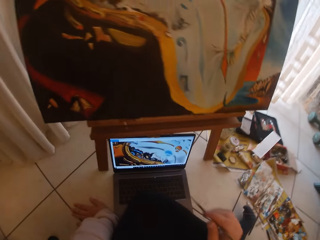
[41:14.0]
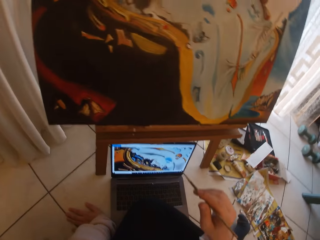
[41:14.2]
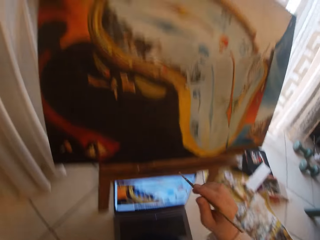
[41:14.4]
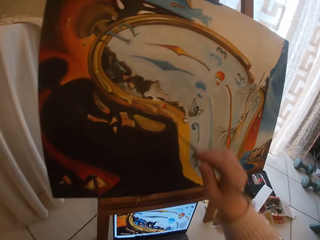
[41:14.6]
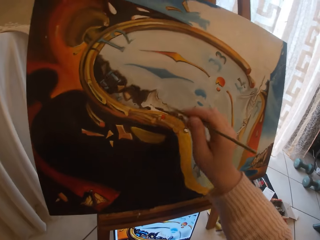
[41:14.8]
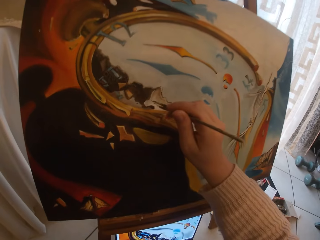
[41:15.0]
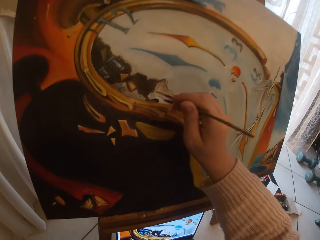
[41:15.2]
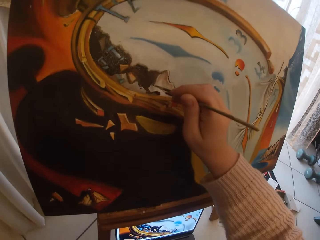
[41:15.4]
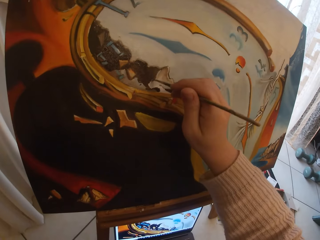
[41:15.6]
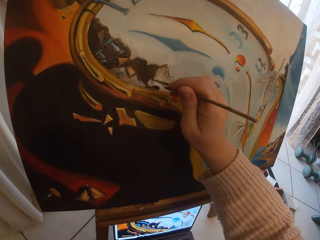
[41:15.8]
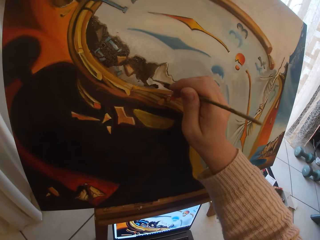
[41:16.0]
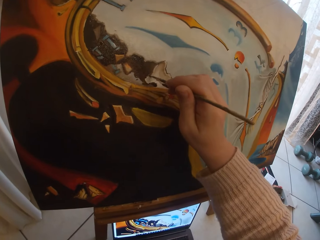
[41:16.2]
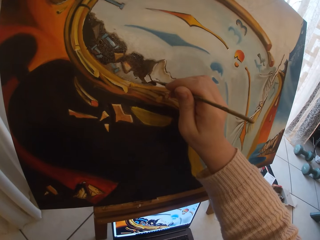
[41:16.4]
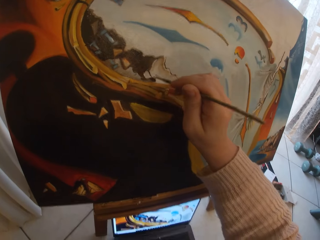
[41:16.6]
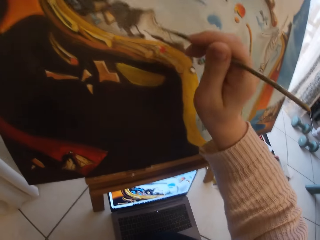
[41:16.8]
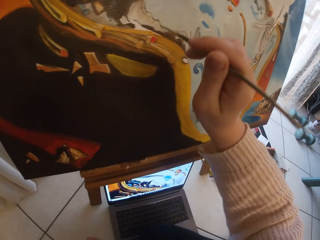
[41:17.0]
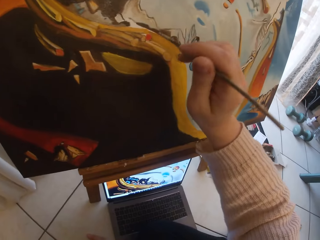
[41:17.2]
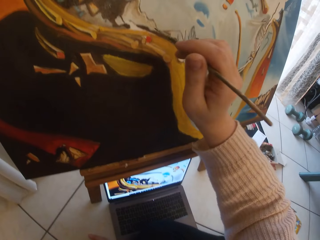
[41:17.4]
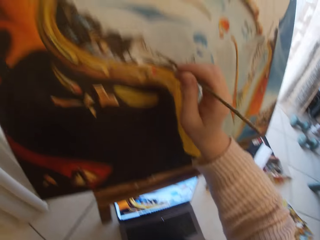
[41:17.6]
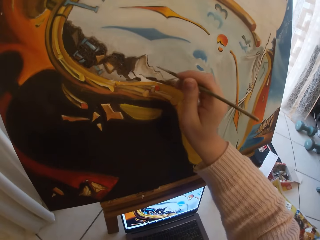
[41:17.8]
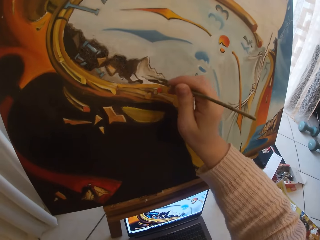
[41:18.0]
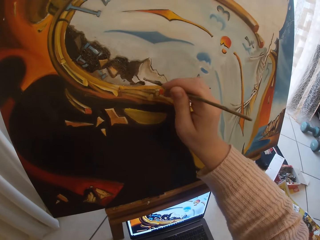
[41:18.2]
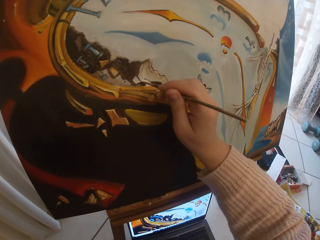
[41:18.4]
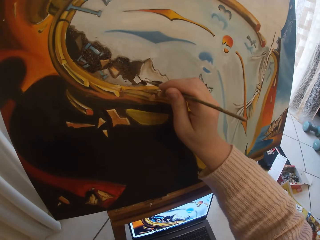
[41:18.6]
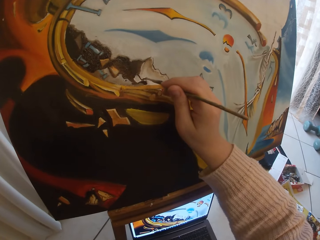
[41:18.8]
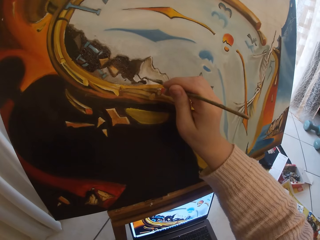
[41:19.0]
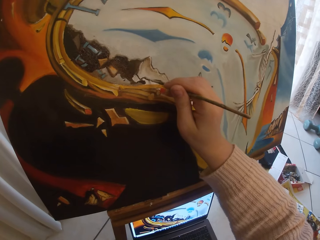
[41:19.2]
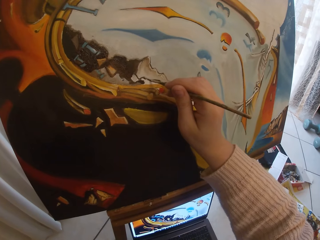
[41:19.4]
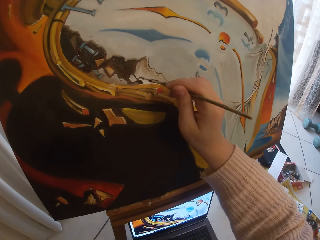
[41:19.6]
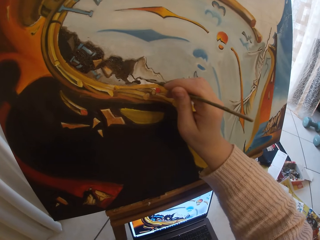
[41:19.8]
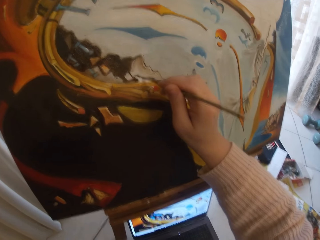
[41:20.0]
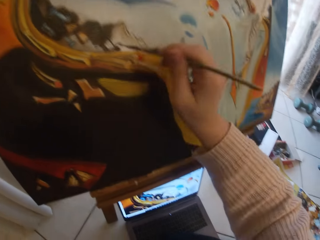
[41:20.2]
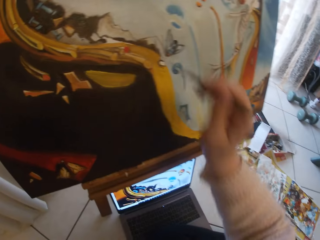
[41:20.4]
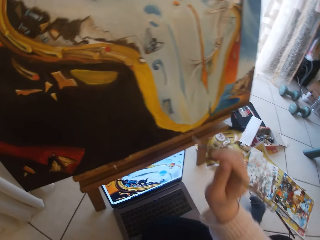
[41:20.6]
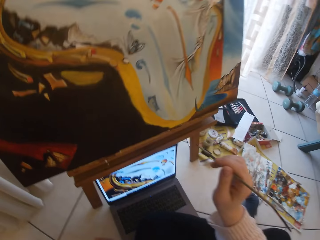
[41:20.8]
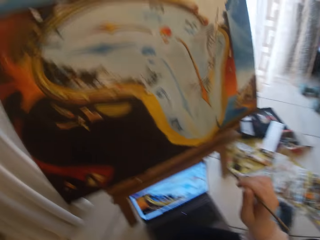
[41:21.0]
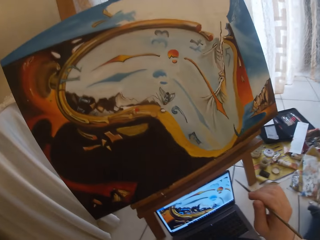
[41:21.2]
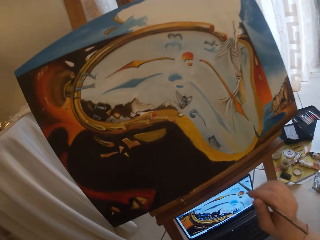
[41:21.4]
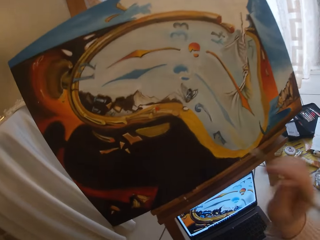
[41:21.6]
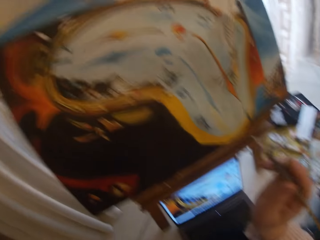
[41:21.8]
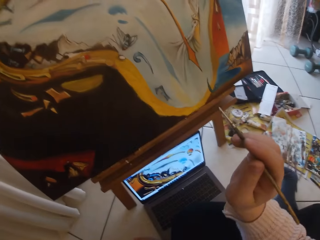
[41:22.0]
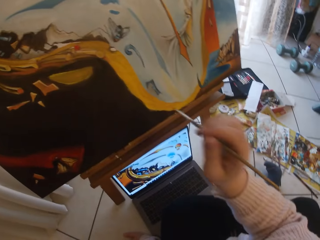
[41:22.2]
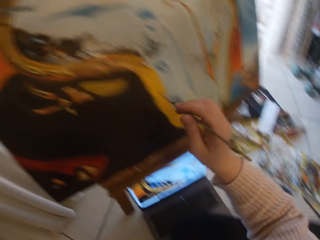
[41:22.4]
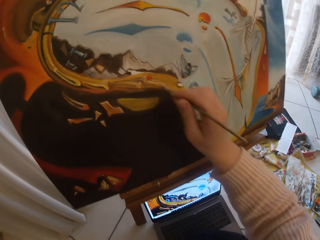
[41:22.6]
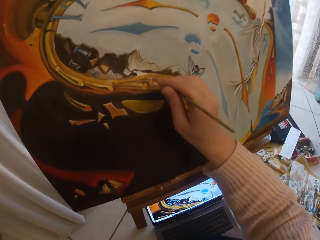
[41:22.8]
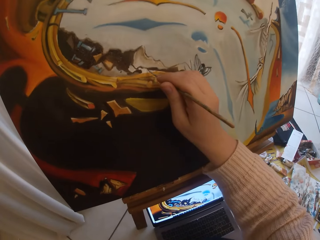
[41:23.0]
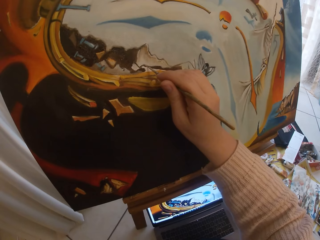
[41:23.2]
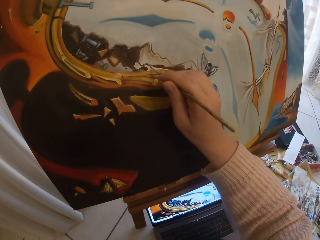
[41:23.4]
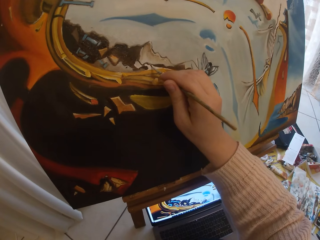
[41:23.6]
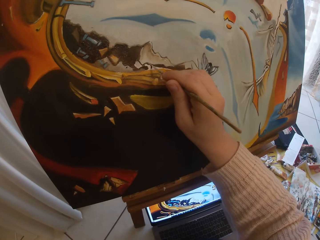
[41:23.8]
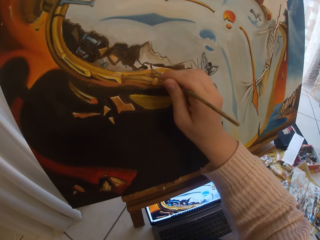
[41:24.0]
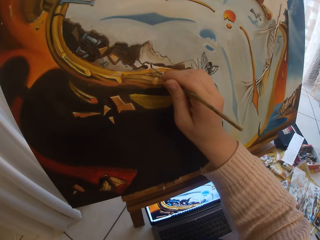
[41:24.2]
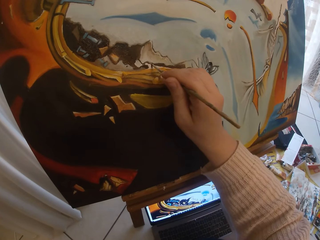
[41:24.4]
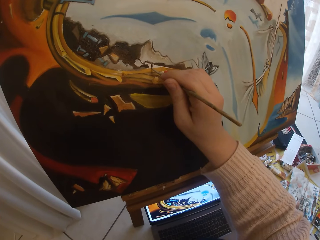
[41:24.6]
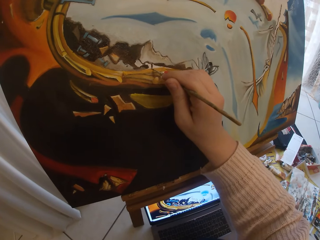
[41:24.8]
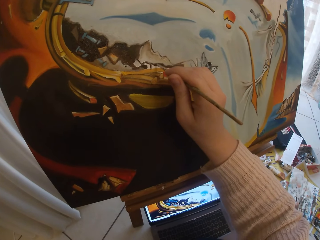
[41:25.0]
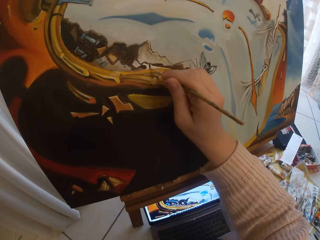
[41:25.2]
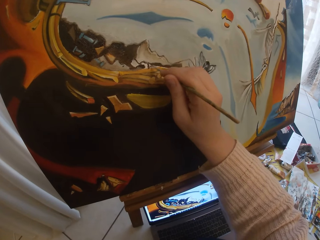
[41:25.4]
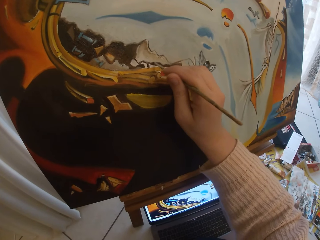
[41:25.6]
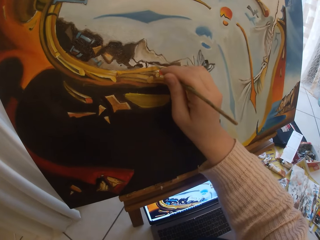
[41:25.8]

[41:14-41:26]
The camera wearer resumes painting the canvas board. They pause painting the board. They resume painting the board. They pause painting the board. They resume painting the board.

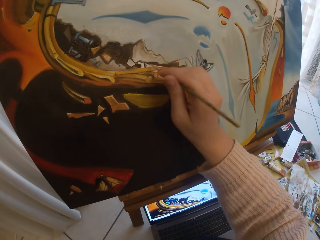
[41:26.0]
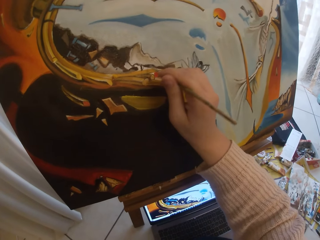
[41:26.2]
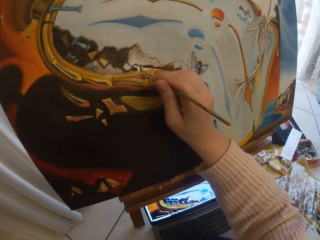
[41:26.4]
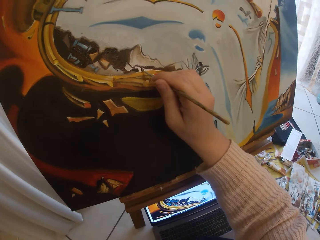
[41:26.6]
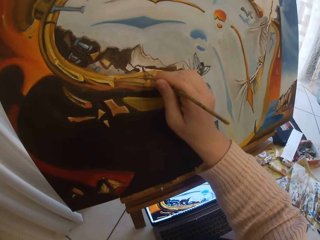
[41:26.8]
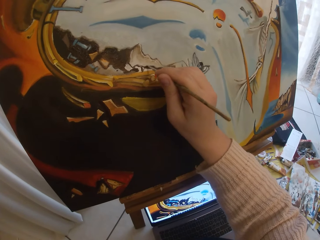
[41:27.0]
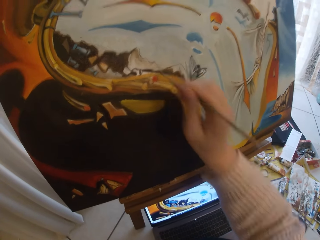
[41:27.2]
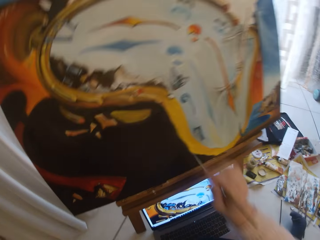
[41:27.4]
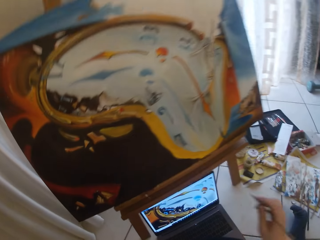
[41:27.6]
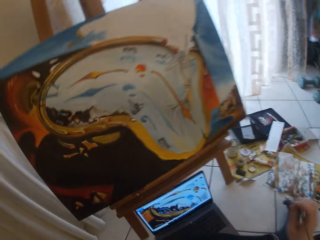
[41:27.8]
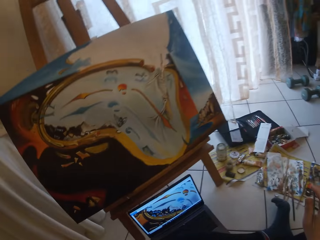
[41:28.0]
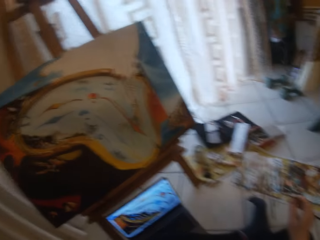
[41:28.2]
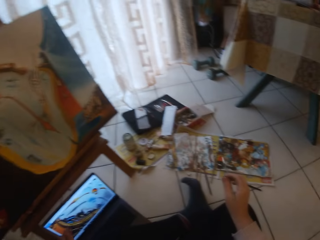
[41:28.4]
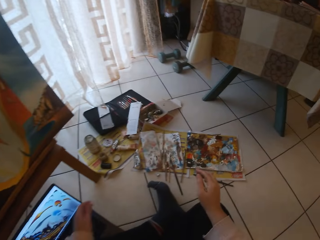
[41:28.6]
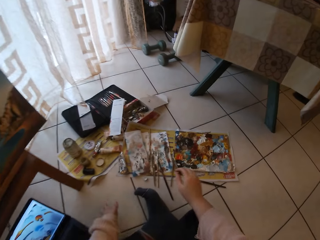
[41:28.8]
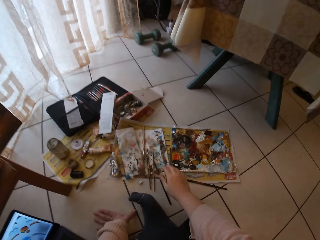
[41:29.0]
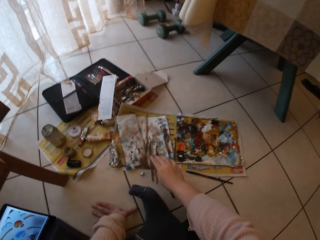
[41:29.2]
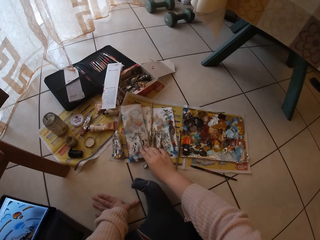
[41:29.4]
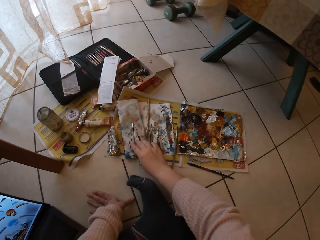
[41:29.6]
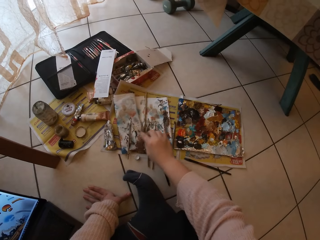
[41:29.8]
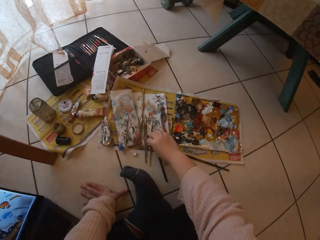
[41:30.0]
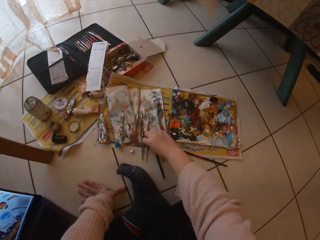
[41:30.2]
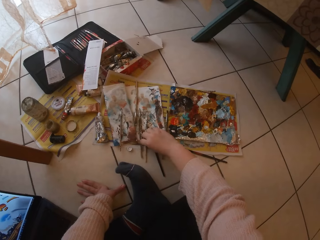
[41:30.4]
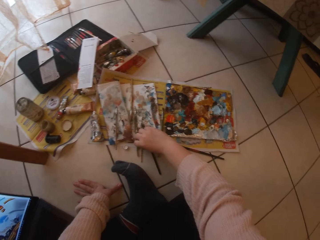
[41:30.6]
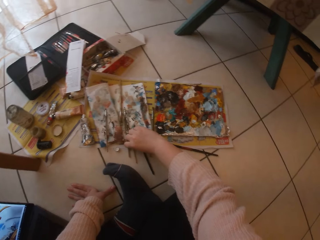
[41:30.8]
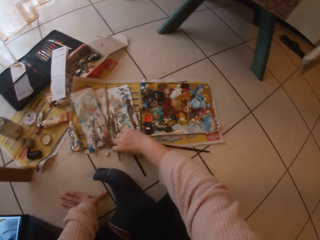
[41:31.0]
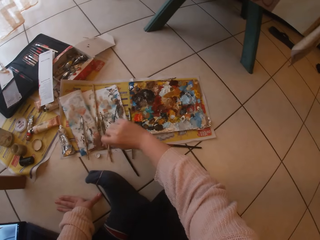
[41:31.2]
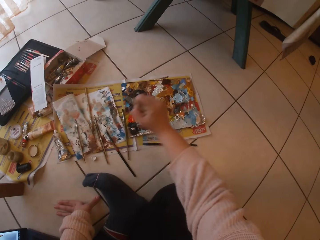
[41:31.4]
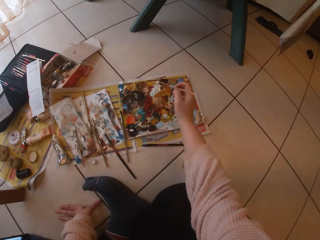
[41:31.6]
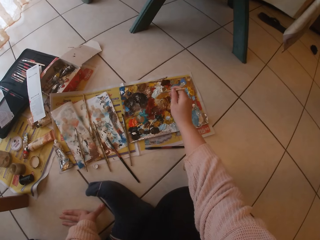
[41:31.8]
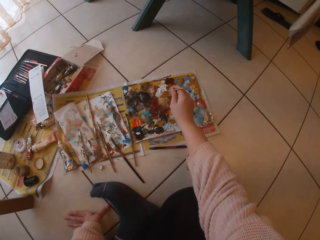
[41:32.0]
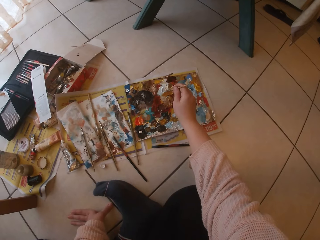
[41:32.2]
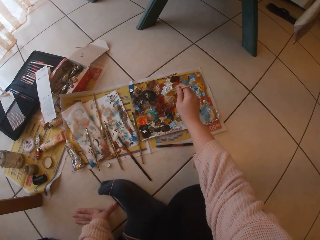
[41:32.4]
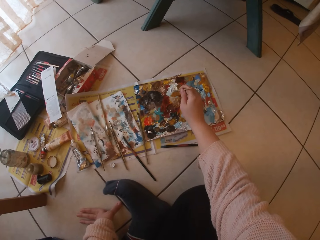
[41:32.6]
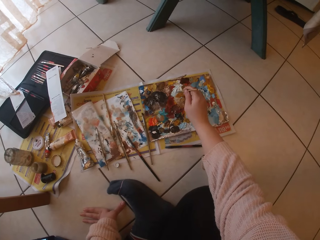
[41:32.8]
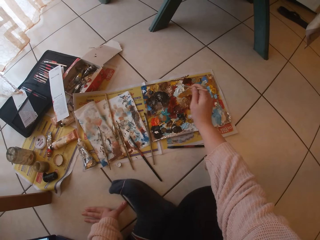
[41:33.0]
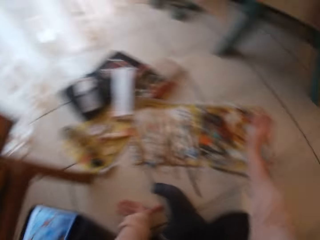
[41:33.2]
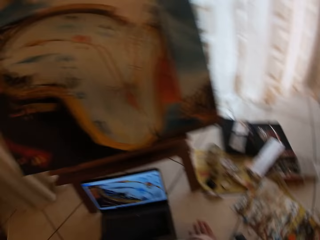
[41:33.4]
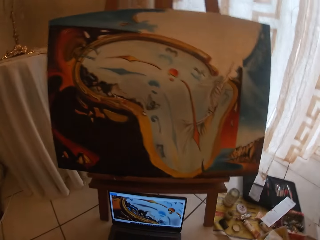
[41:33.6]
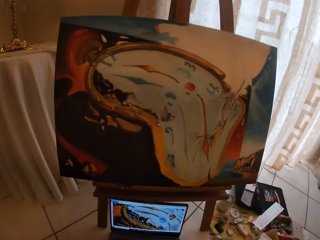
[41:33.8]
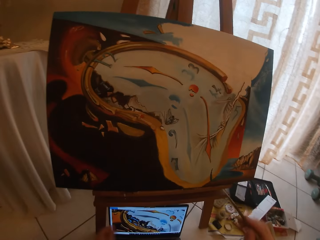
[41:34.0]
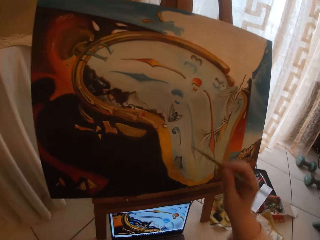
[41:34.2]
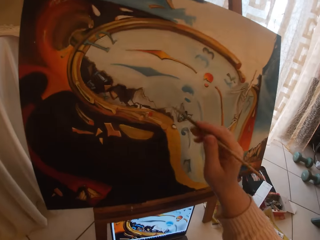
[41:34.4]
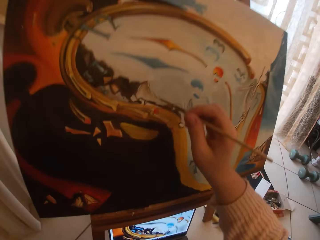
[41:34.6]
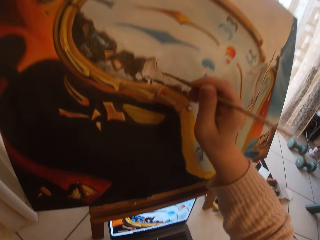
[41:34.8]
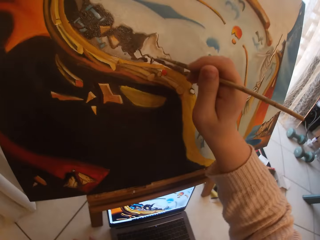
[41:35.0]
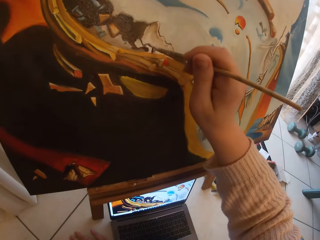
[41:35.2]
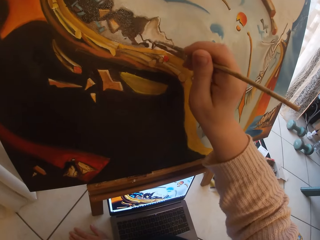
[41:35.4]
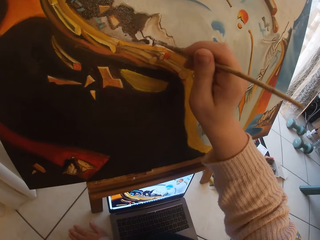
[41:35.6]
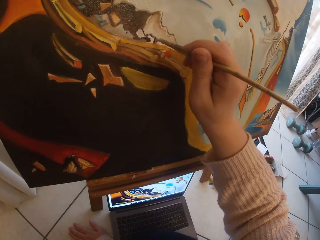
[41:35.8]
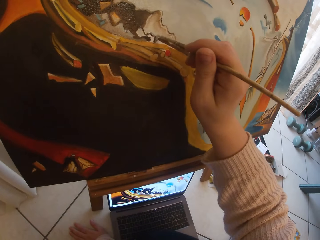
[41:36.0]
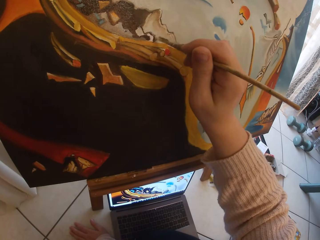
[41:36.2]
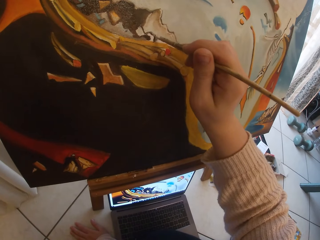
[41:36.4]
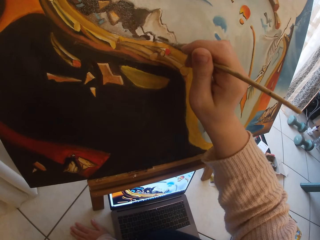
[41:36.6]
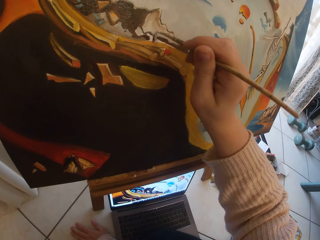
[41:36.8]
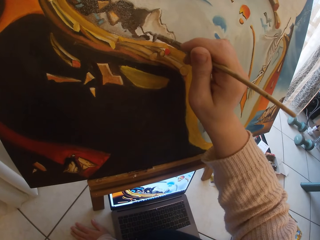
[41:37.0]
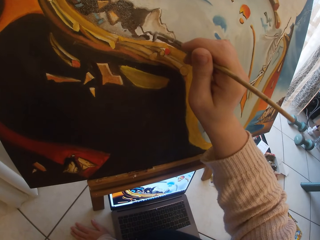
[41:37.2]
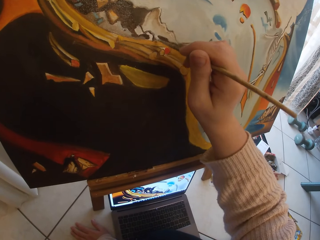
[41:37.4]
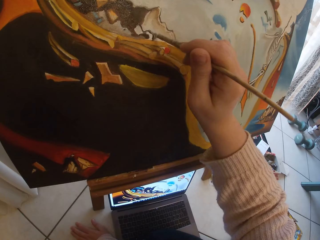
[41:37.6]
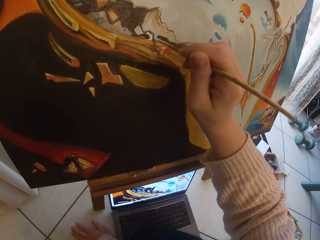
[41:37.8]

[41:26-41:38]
The camera wearer pauses painting the board. They drop the paintbrush on a paper on the floor. They pick up another paintbrush from the paper. They touch paint on the paper paint palette with the paintbrush. They resume painting the canvas board.
